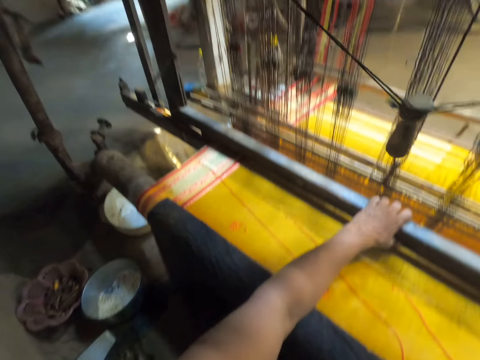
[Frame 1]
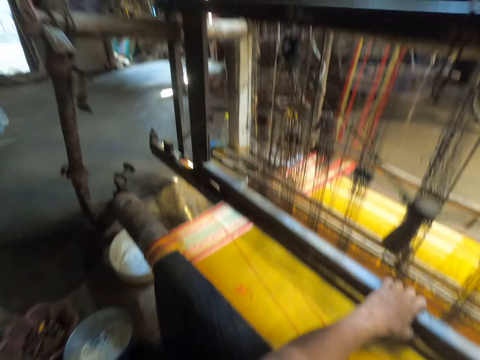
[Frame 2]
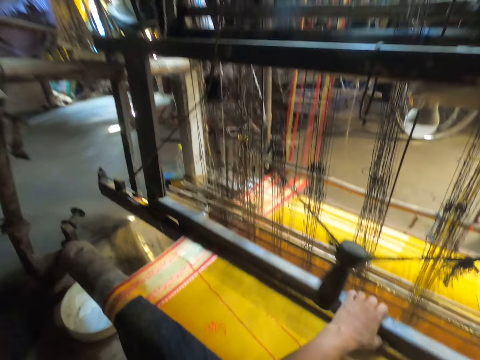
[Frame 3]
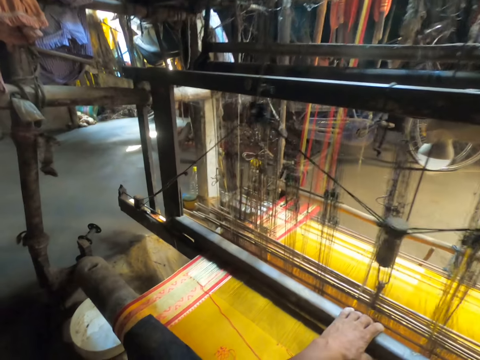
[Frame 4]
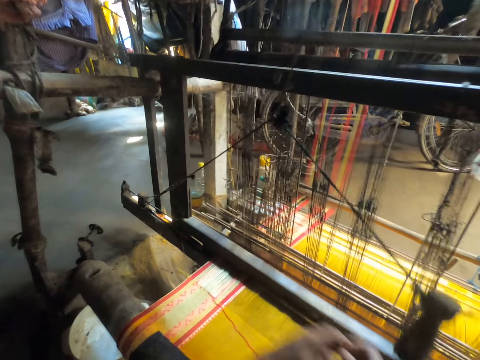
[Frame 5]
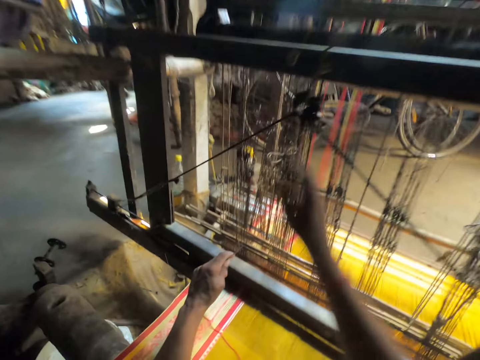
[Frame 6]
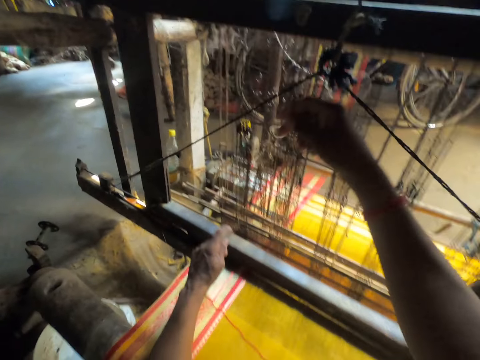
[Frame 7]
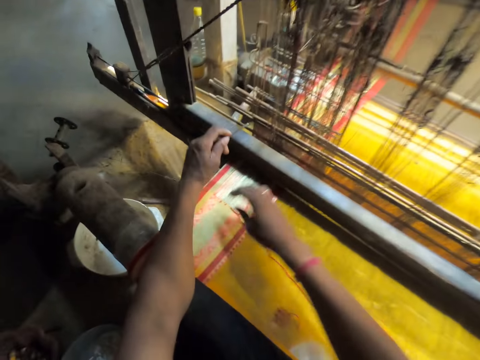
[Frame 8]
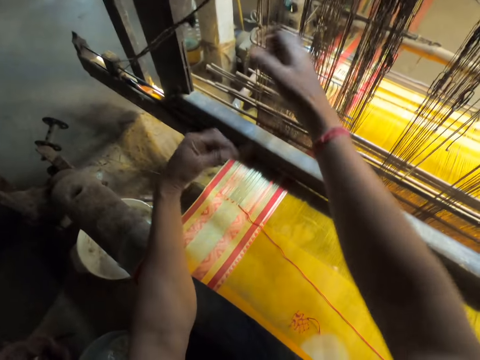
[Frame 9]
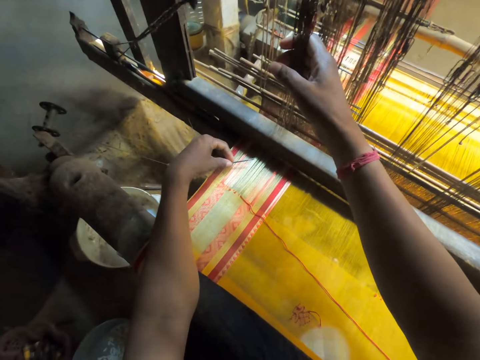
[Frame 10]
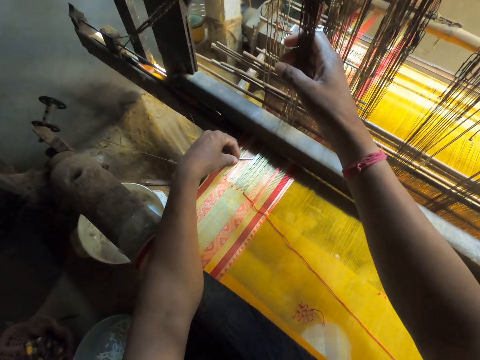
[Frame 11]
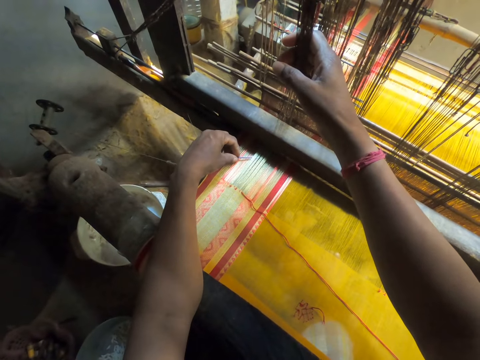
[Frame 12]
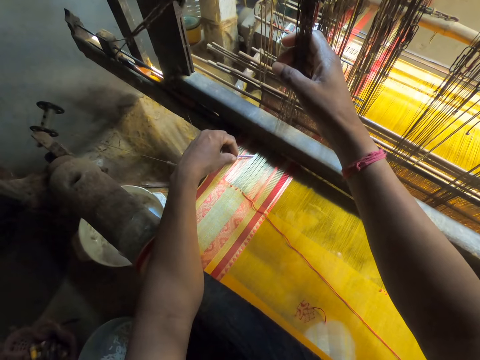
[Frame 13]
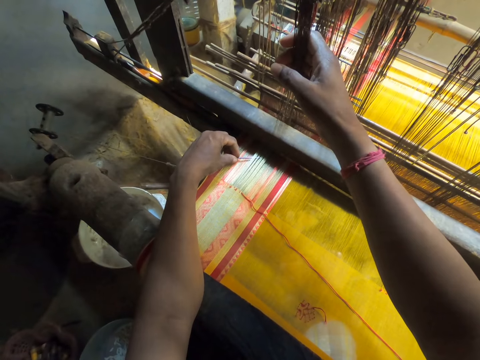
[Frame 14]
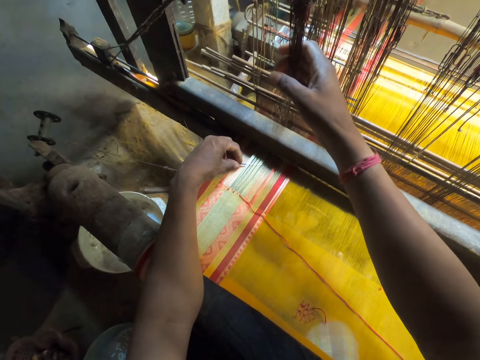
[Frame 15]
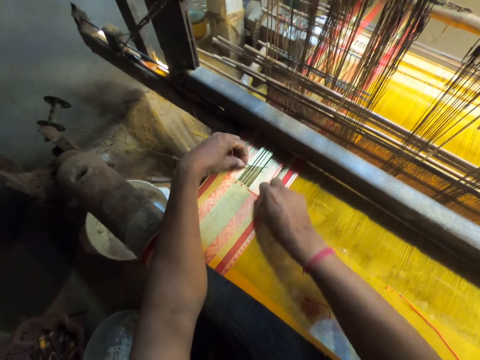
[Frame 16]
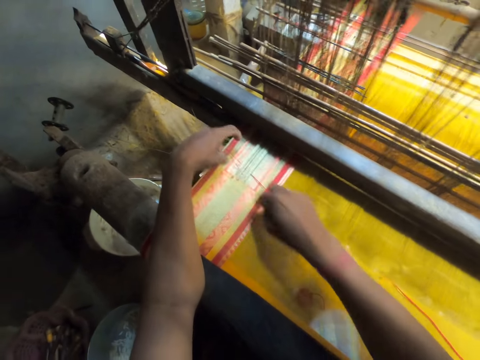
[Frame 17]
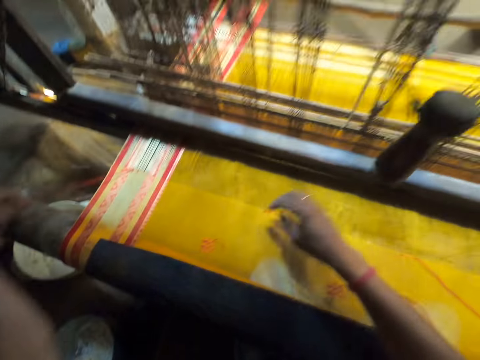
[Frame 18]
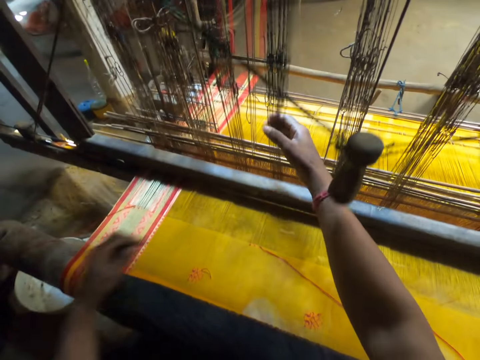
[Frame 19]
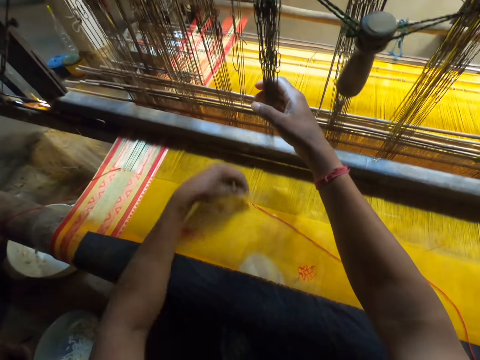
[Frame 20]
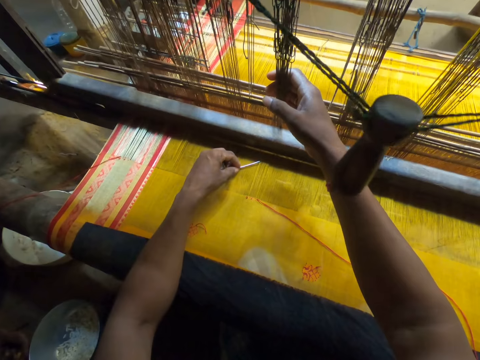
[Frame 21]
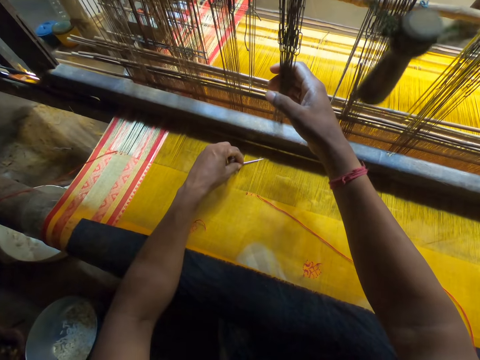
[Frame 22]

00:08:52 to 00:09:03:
The camera wearer pulls the handloom heddles with his right hand. He taps the fabric on the handloom with his right hand. He puts yarn with a needle. He holds the handloom heddles with his right hand. He hits the fabric on the handloom with the pin in his left hand. He moves the pin in the fabric on the handloom with his left hand. He picks the thread from the fabric on the handloom with his right hand. He places the thread on the fabric on the pin in his left hand with his right hand. He pulls the thread on the fabric on the handloom with the pin in his left hand. He taps the fabric on the handloom with his right hand. He holds the handloom heddles with his right hand. He hits the fabric on the handloom with the pin in his left hand.

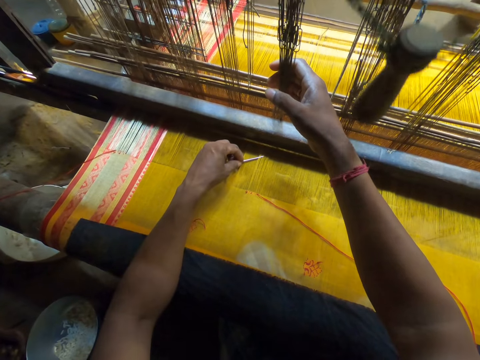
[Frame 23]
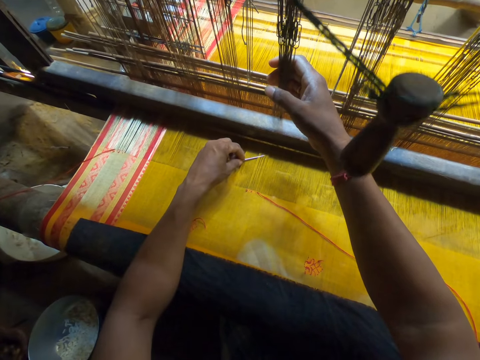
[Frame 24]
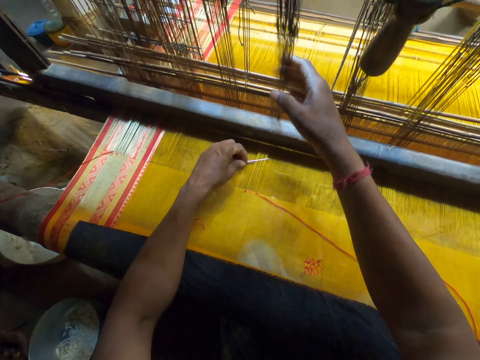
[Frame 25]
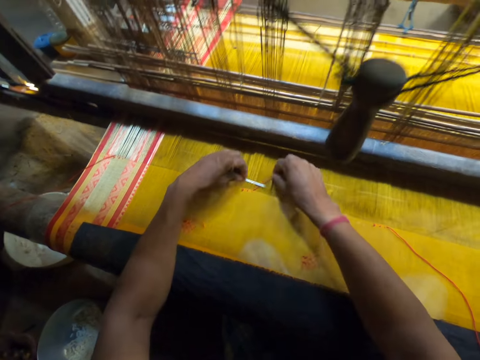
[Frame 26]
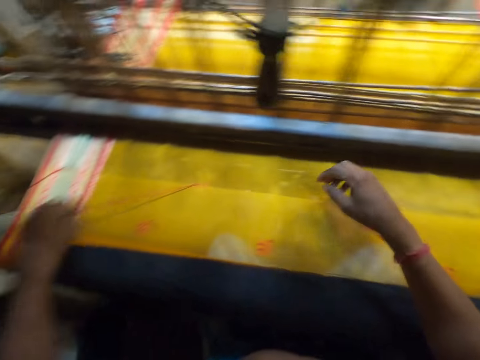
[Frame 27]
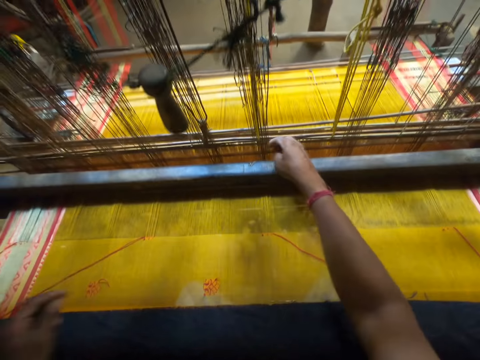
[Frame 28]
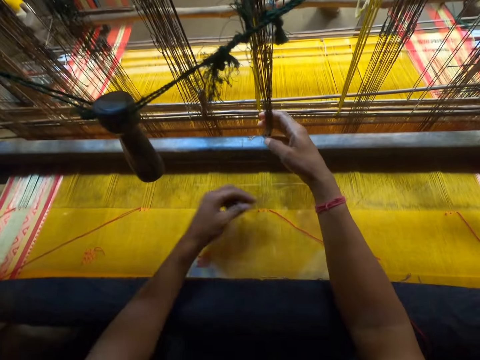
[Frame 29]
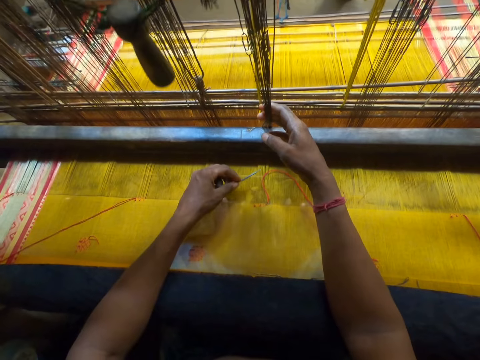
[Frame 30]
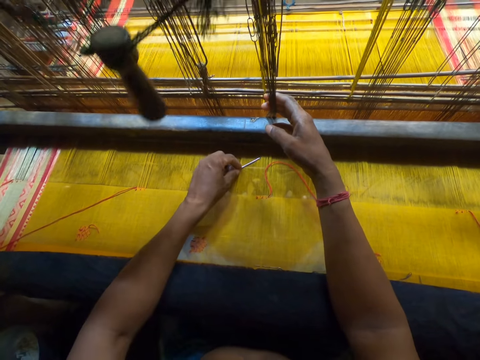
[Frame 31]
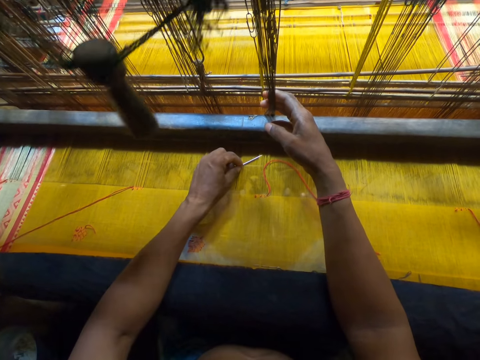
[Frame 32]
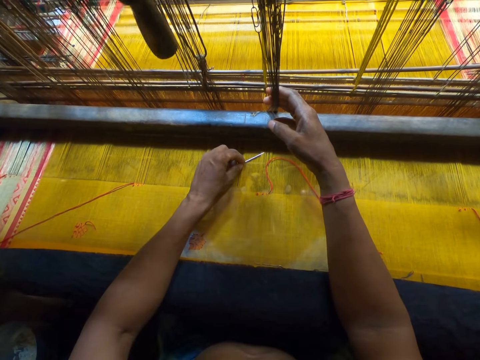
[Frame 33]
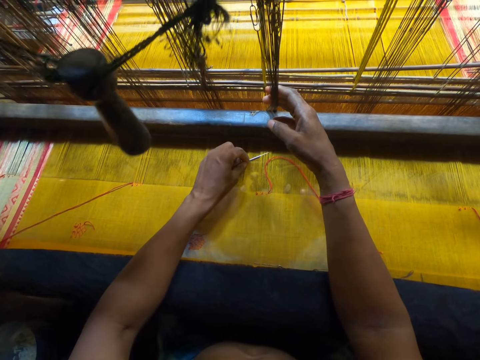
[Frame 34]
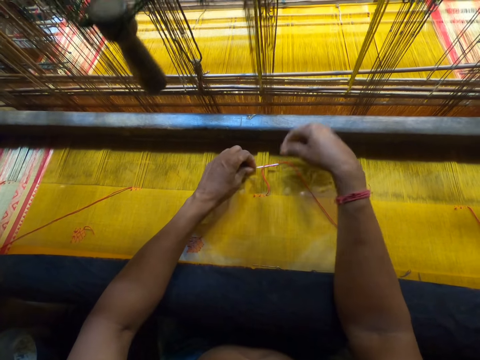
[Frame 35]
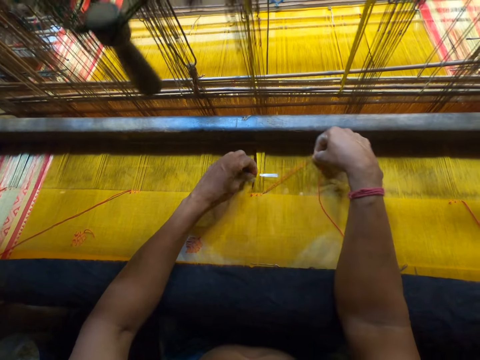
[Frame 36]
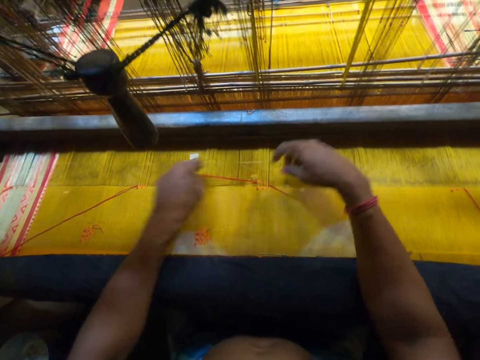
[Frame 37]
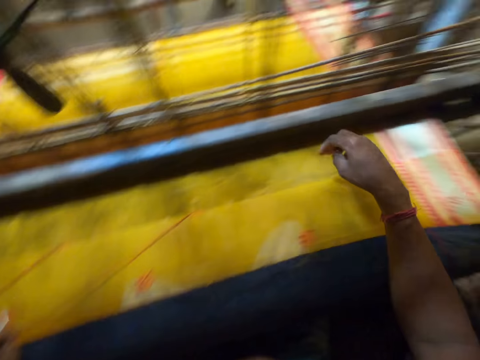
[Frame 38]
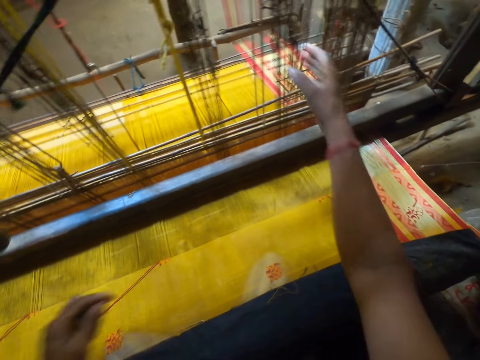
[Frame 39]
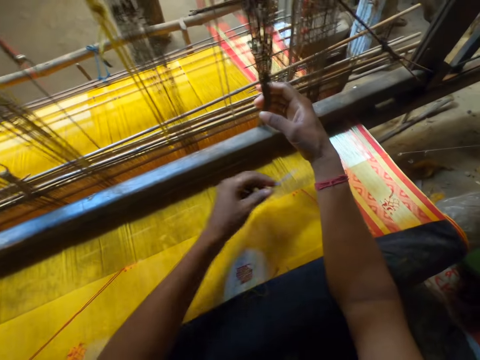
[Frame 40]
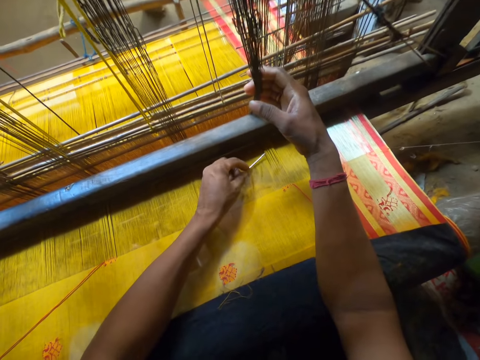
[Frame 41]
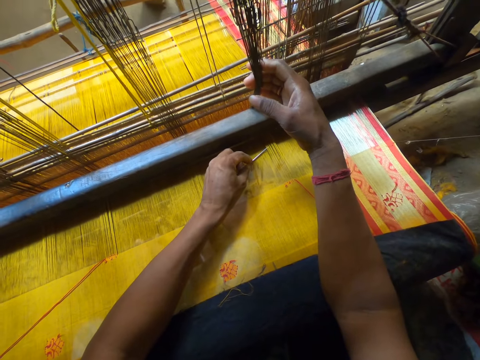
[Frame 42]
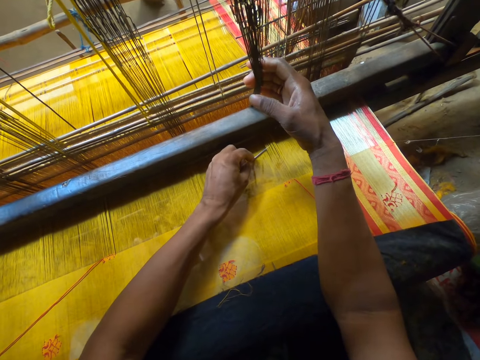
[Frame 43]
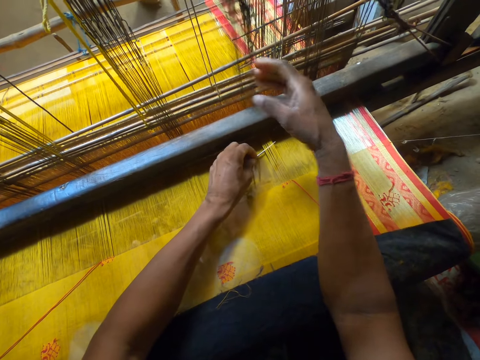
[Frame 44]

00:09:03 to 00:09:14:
The camera wearer moves the pin in the fabric on the handloom with his left hand. He picks the thread from the fabric on the handloom with his right hand. He places the thread on the fabric on the pin in his left hand with his right hand. He pulls the thread on the fabric on the handloom with the pin in his left hand. He taps the fabric on the handloom with his right hand. He holds the handloom heddles with his right hand. He hits the fabric on the handloom with the pin in his left hand. He moves the pin in the fabric on the handloom with his left hand. He picks the thread from the fabric on the handloom with his right hand. He places the thread on the fabric on the pin in his left hand with his right hand. He pulls the thread on the fabric on the handloom with the pin in his left hand. He taps the fabric on the handloom with his right hand. He holds the handloom heddles with his right hand. He hits the fabric on the handloom with the pin in his left hand. He moves the pin in the fabric on the handloom with his left hand.

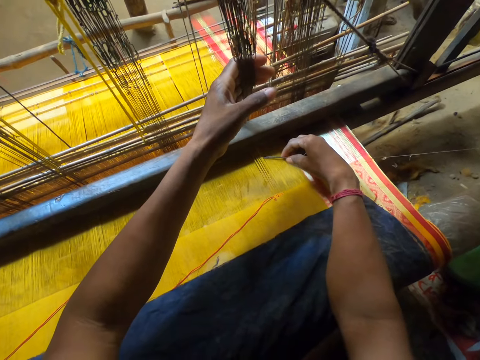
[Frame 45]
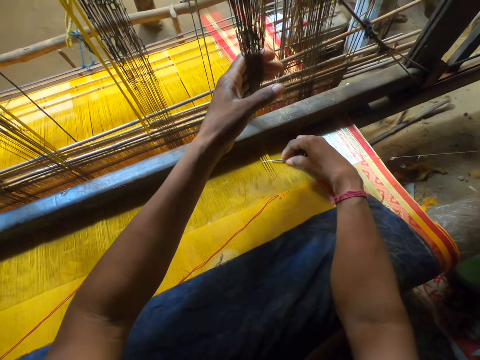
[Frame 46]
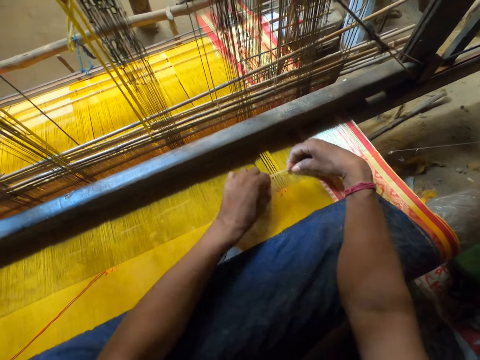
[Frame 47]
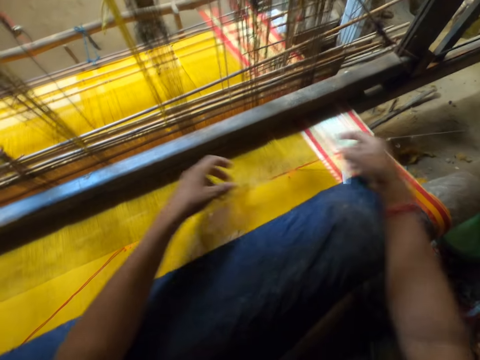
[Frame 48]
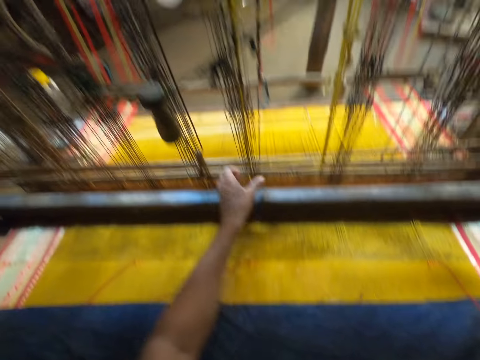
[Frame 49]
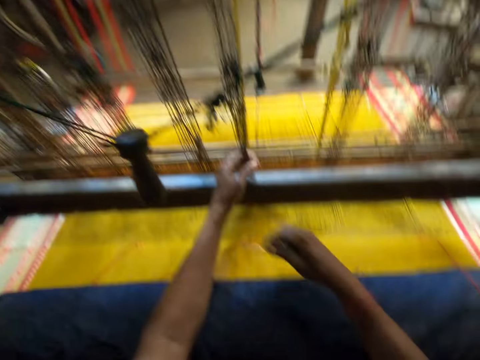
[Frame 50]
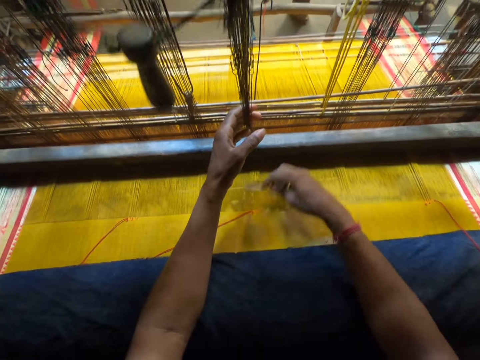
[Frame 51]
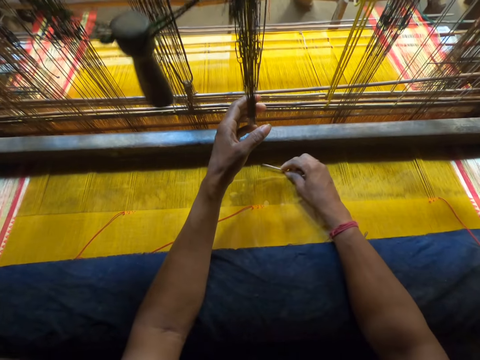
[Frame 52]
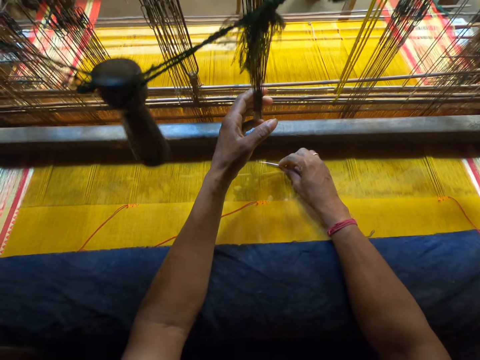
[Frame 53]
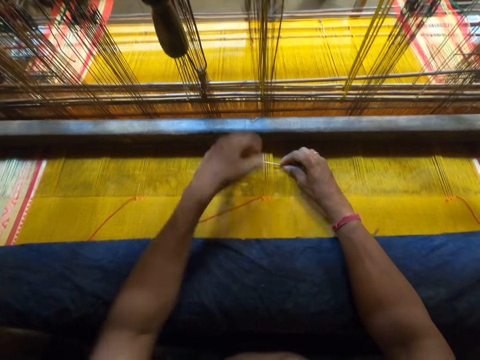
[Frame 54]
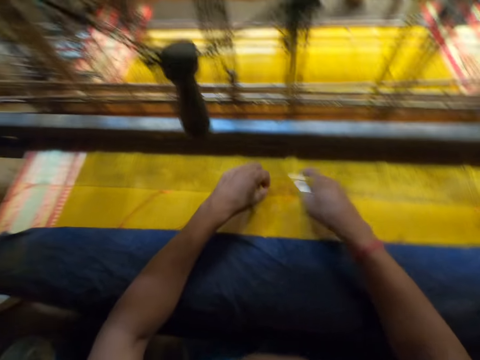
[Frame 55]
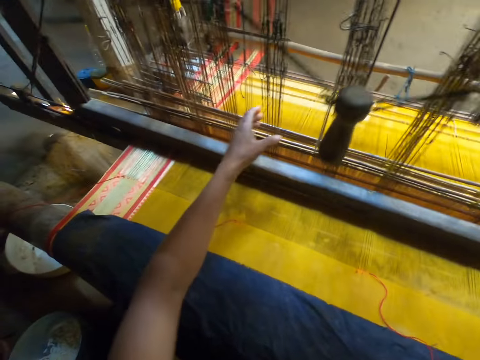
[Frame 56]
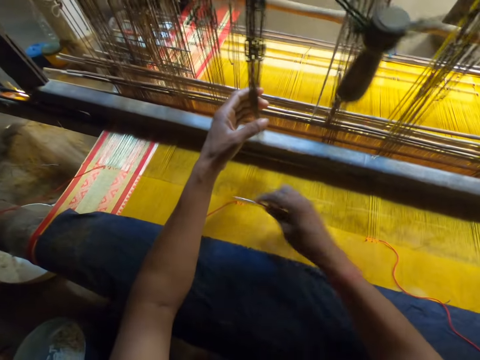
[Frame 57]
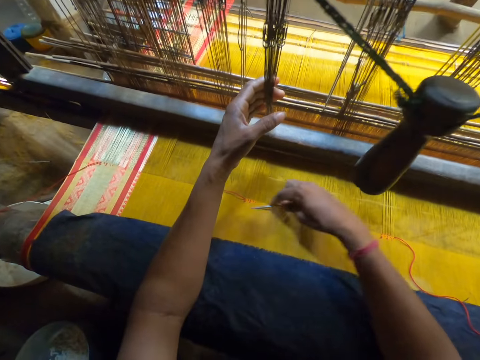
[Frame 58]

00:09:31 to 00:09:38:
The camera wearer puts the needle into the warp with his right hand. He picks a thread with his left hand. He fixes the thread from his left hand into the warp with the needle in his right hand. He coils the thread on the weaving needle. He pulls a yarn with his left hand. He holds the heddles. He hits the fabric with the needle in his right hand. He puts the needle into the warp with his right hand. He picks the thread with his left hand. He fixes the thread from his left hand into the warp with the needle in his right hand. He coils the thread on the weaving needle. He pulls the weaving needle. He pulls the yarn with his left hand. He holds the heddles. He hits the fabric with the needle in his right hand.
